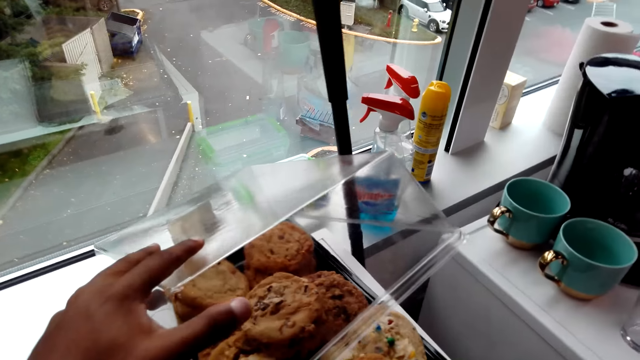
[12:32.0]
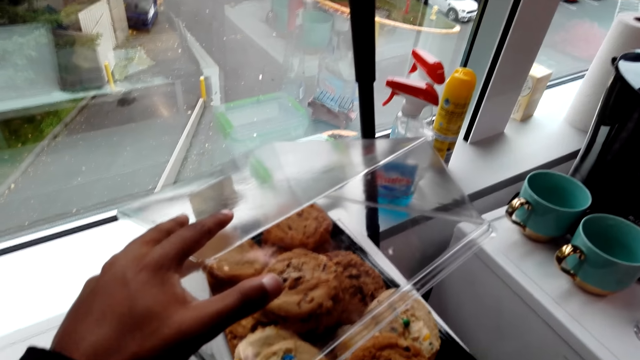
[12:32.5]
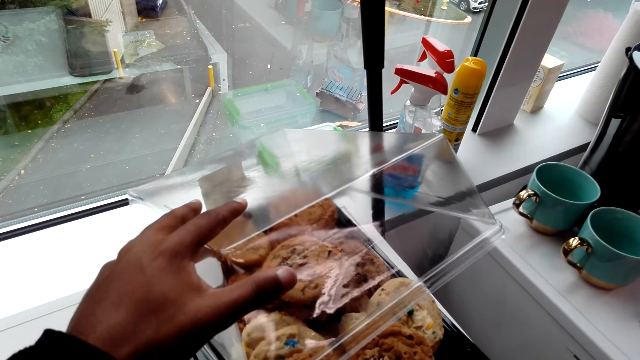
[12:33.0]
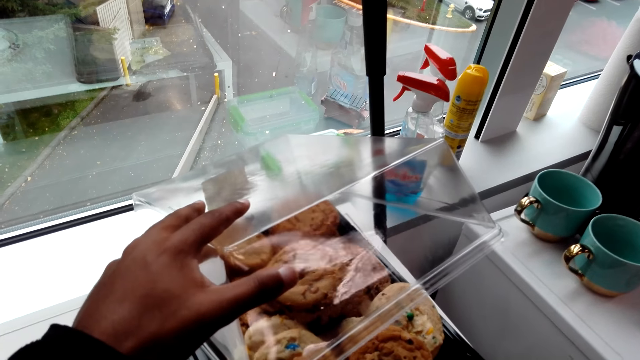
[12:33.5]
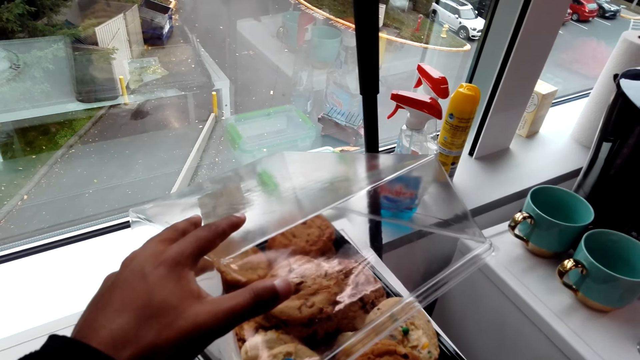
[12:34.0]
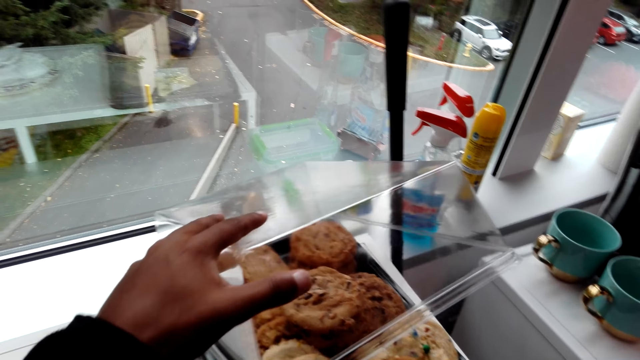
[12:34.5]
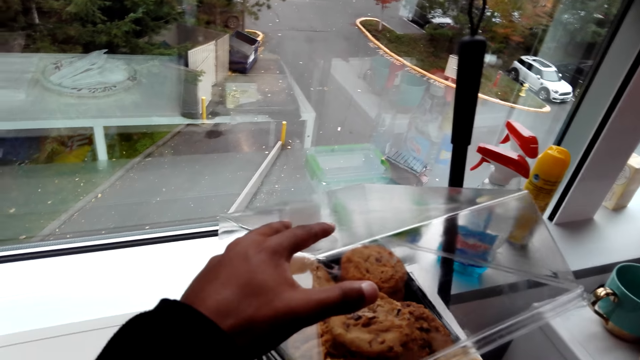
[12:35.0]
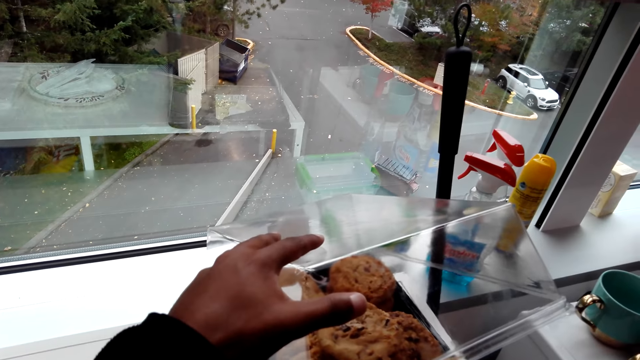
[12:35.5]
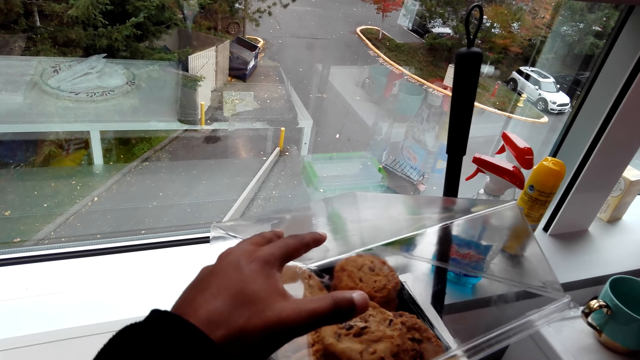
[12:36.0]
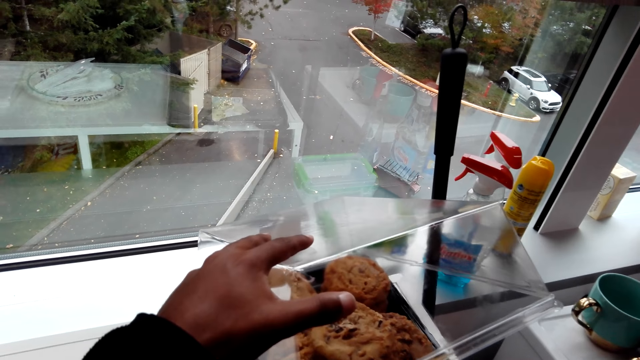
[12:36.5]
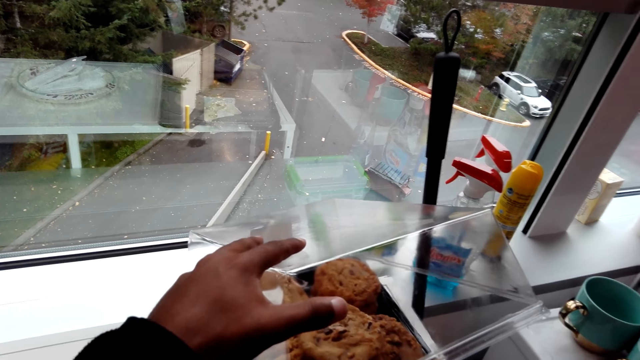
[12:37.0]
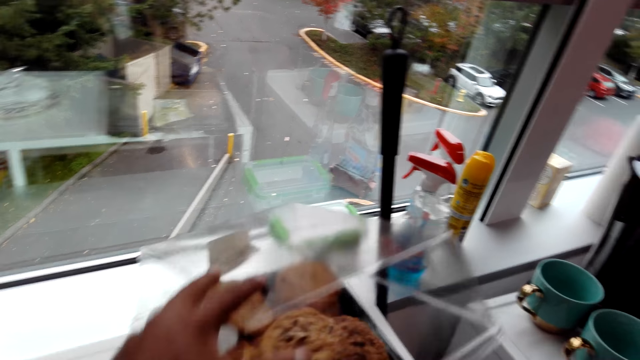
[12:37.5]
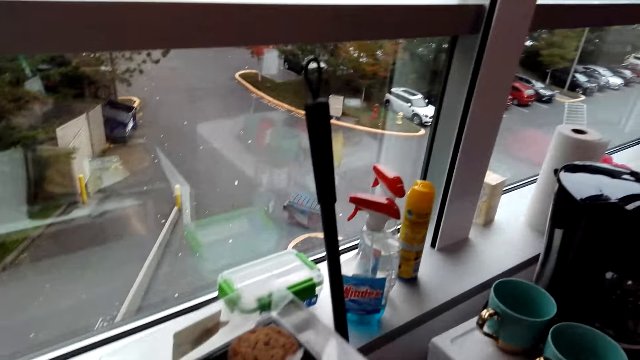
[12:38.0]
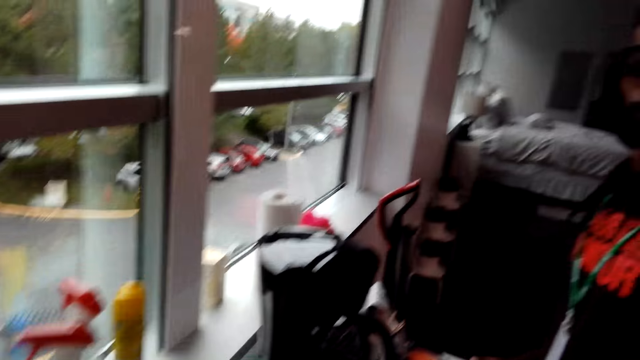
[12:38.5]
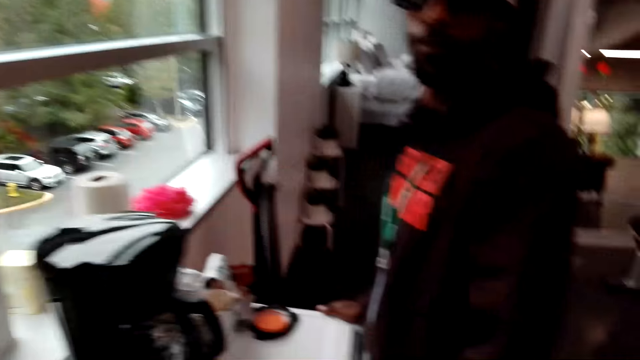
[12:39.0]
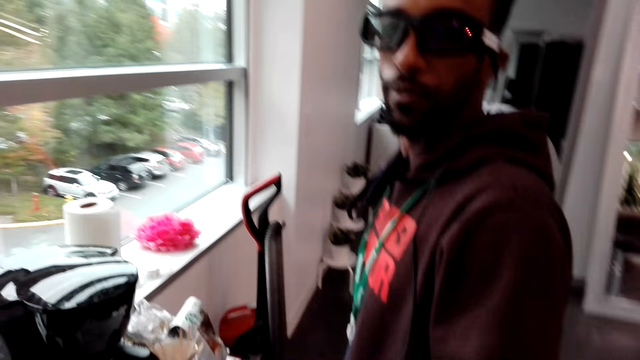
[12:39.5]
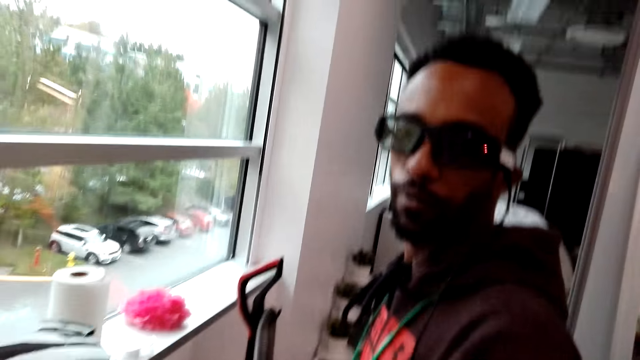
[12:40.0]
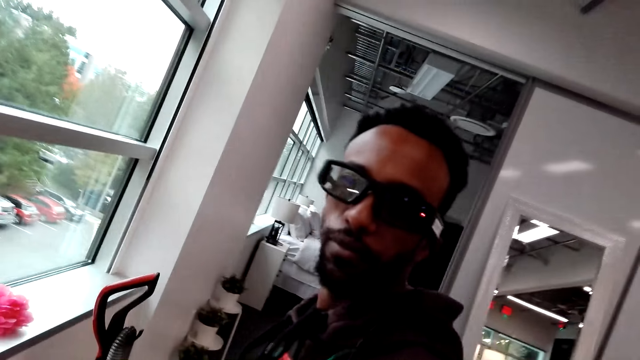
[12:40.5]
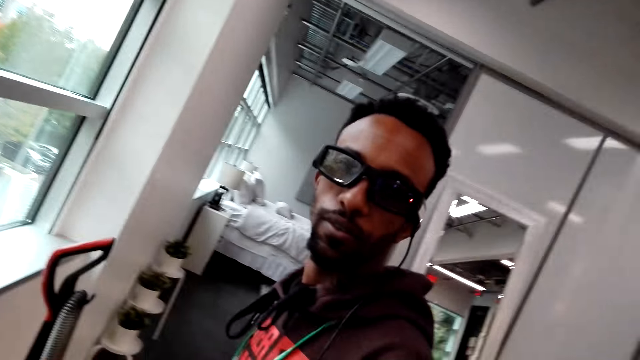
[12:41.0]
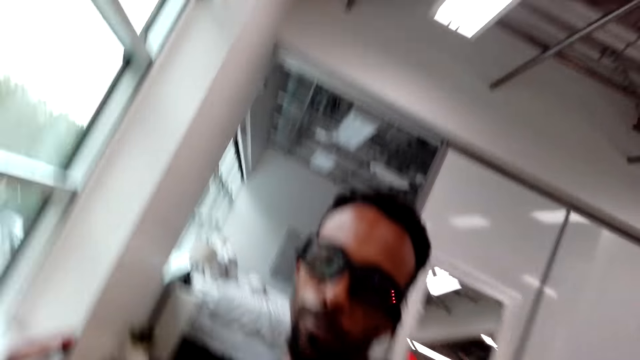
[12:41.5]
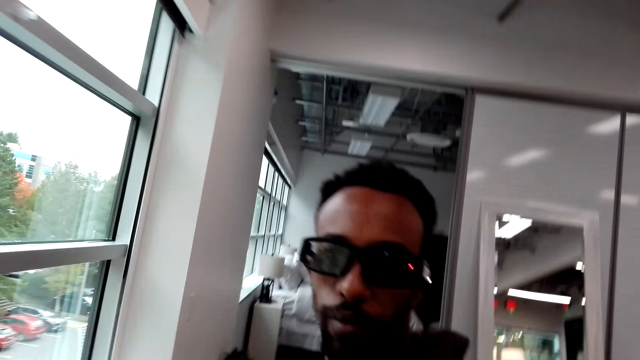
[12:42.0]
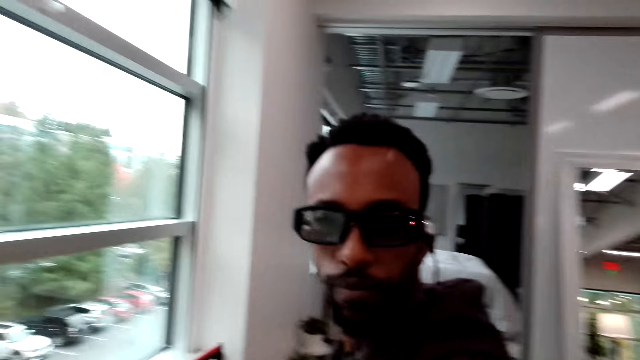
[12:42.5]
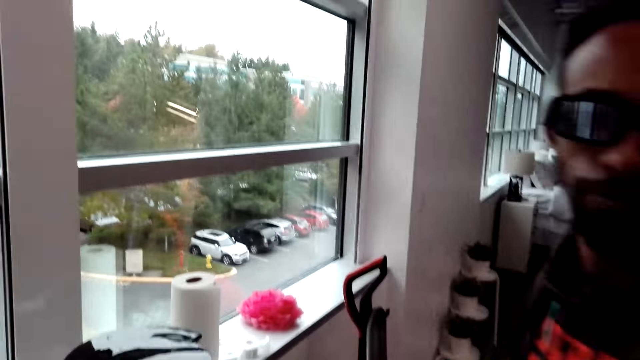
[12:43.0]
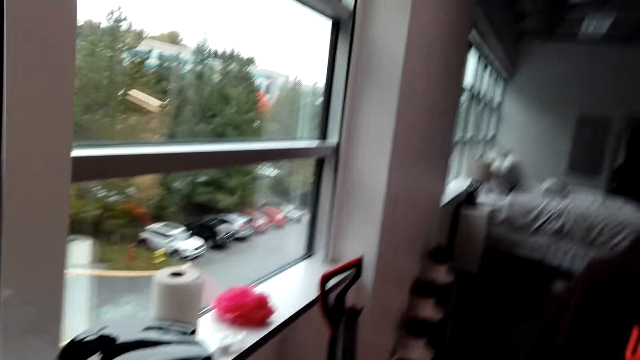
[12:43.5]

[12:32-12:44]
The camera wearer opens the cakes. They hold the container with cookies. They do something. They close the container with the cookies. They look around. A man stands close to the camera wearer. The man looks at the camera wearer. The man does something.

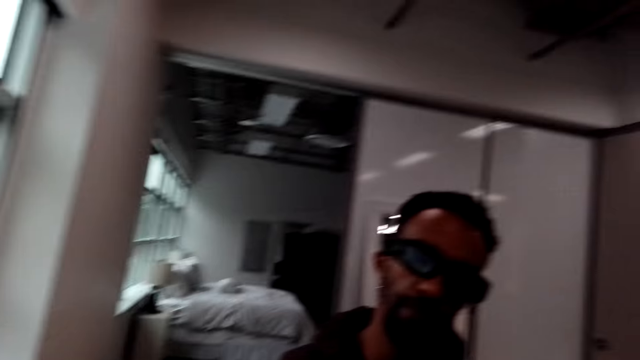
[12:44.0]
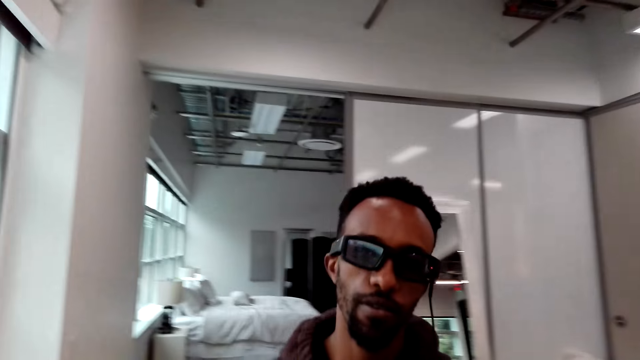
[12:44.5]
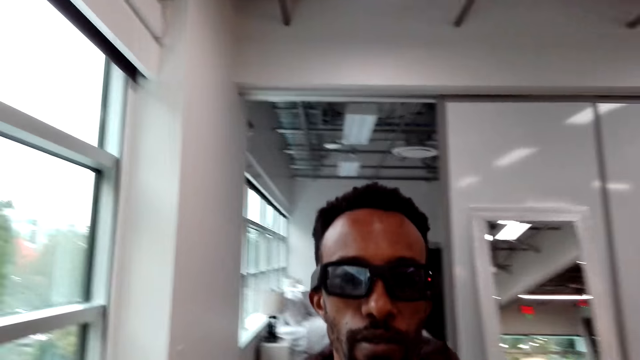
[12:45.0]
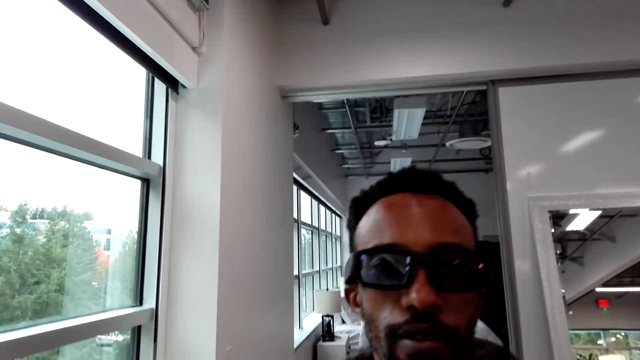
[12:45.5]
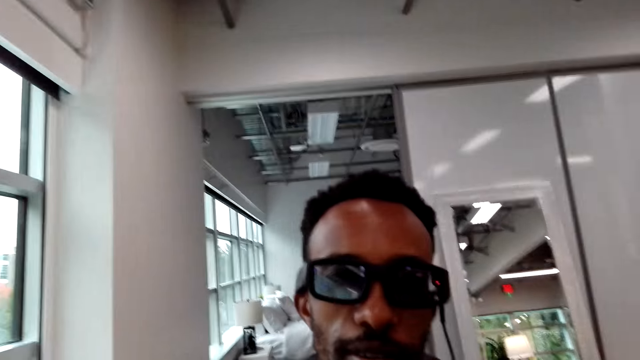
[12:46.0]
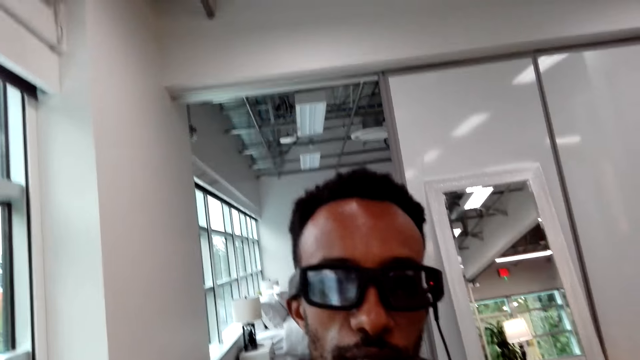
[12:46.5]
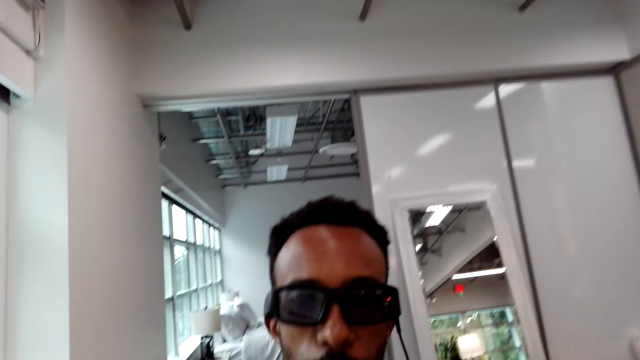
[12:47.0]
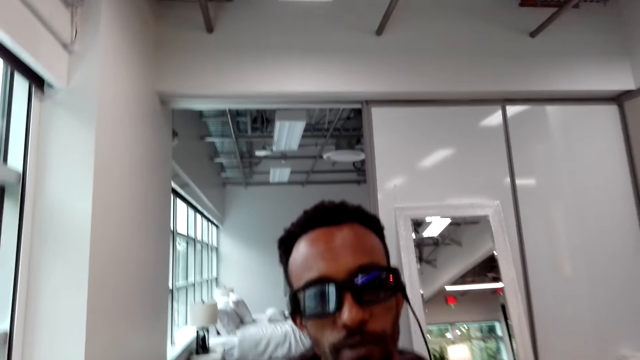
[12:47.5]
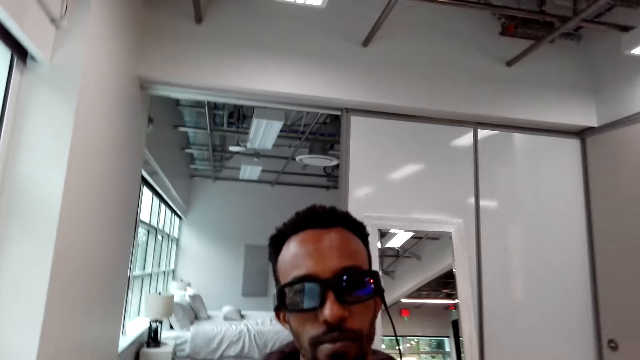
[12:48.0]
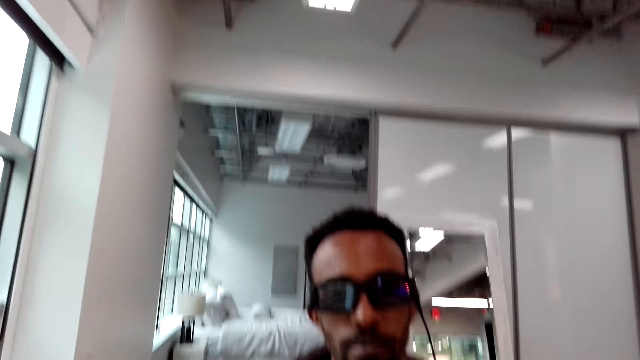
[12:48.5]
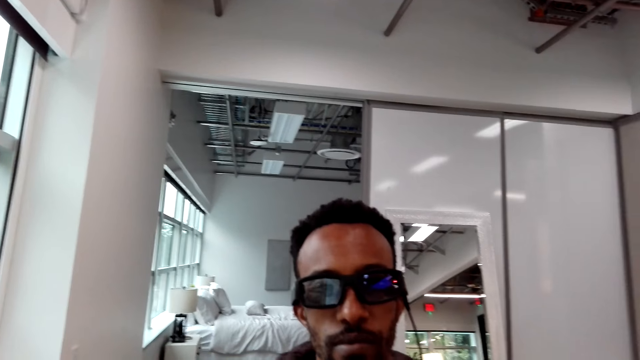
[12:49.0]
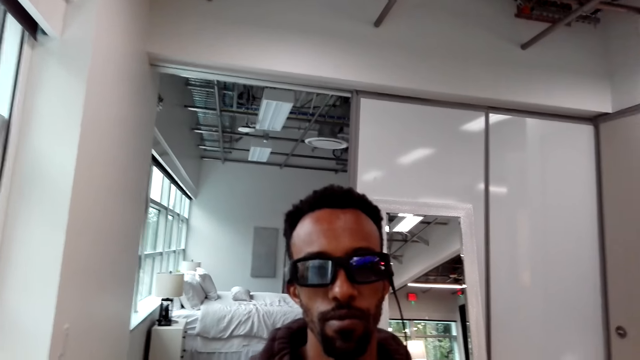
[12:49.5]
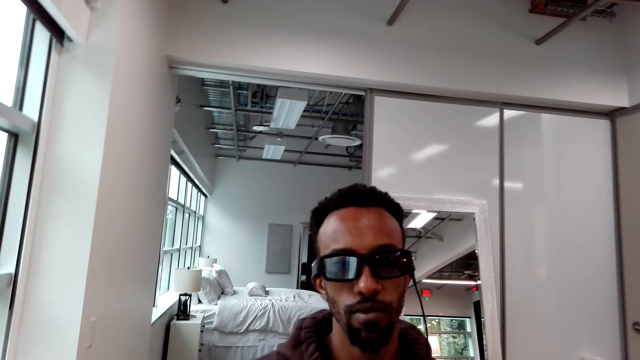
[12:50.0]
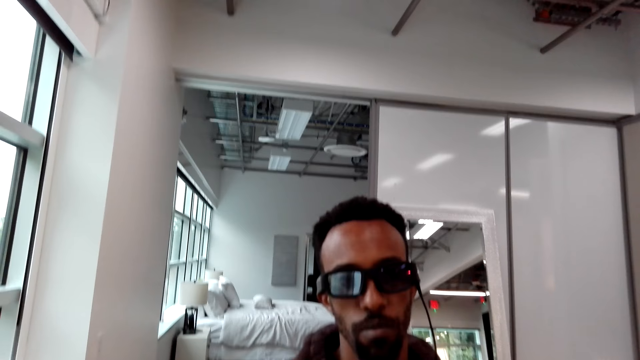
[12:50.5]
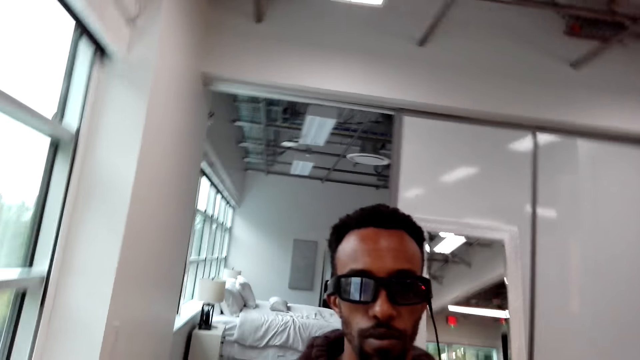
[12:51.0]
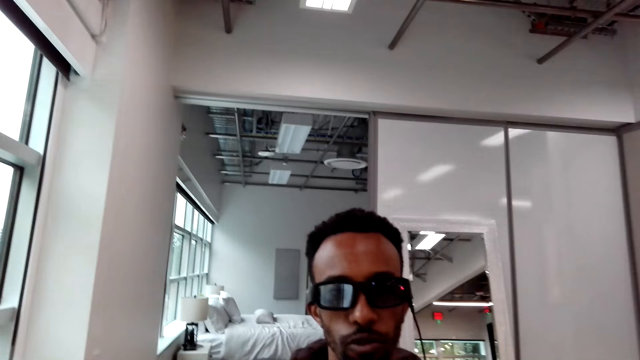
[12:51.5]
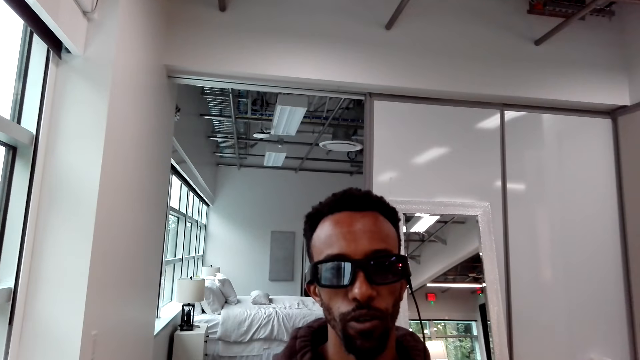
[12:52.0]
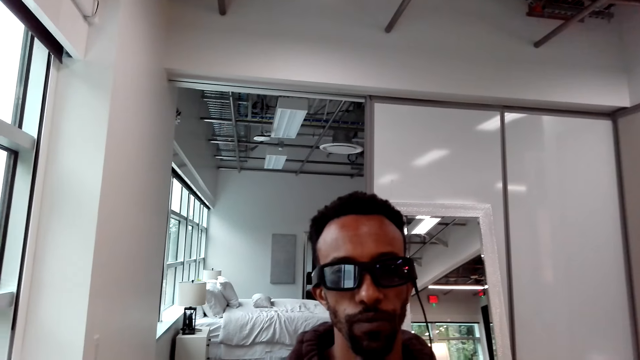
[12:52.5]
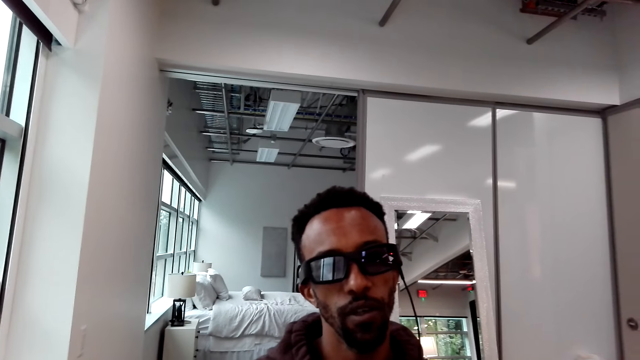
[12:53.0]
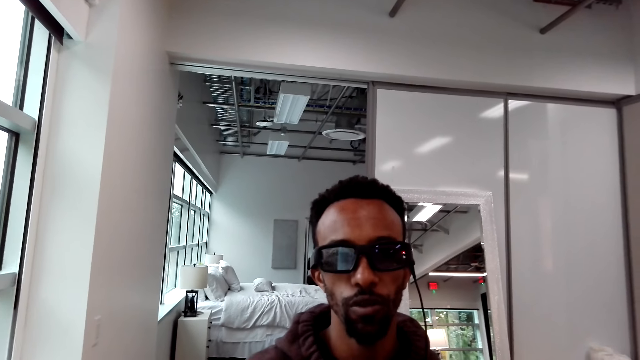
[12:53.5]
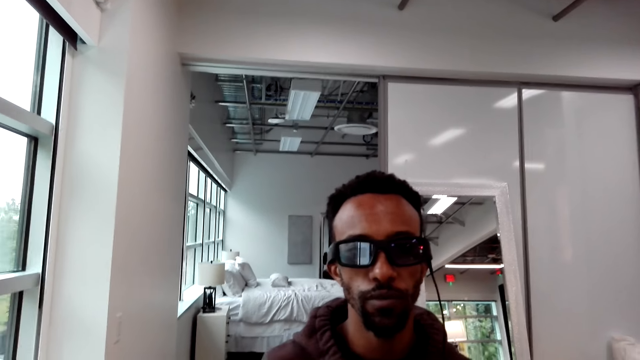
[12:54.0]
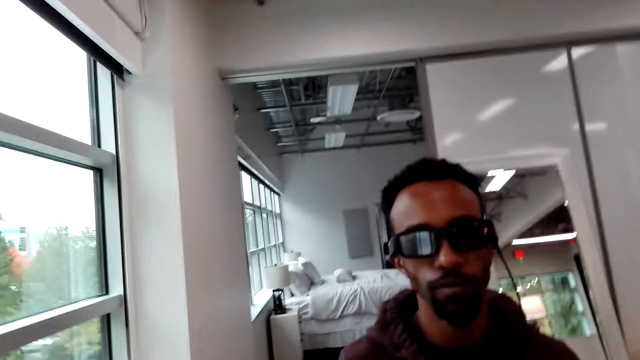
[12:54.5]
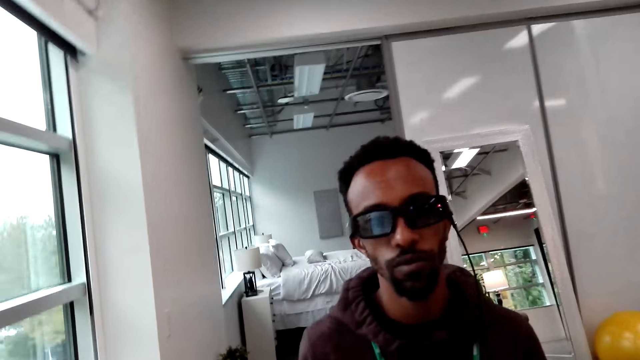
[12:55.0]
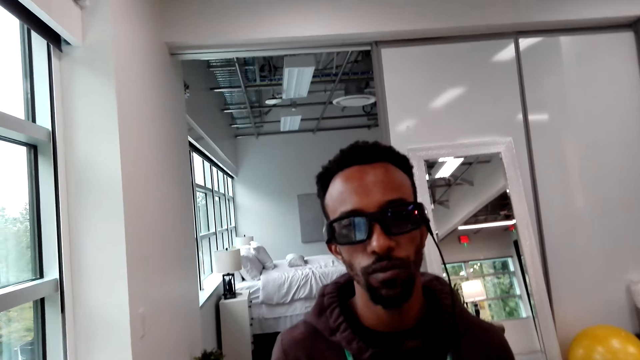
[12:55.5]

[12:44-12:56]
A man moves towards the camera wearer. The man looks at the camera wearer. The man talks to the camera wearer.
